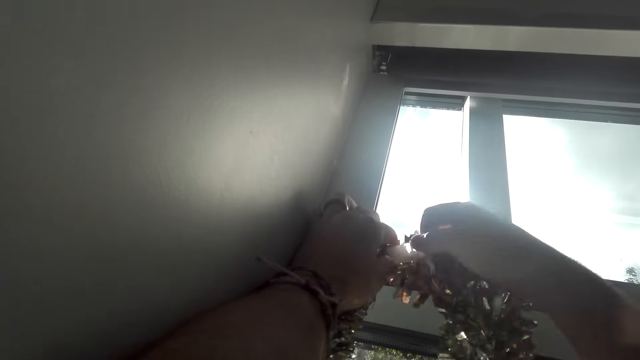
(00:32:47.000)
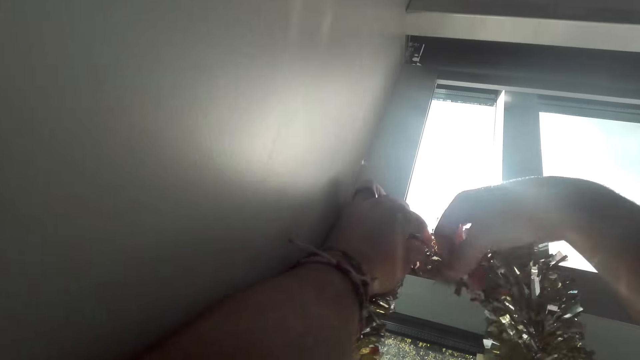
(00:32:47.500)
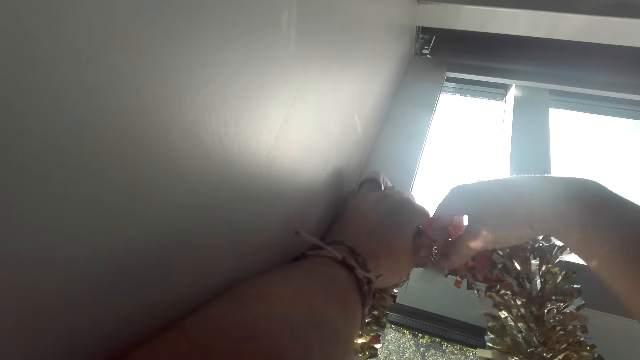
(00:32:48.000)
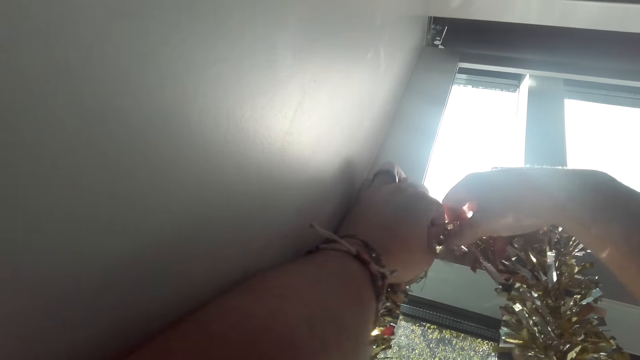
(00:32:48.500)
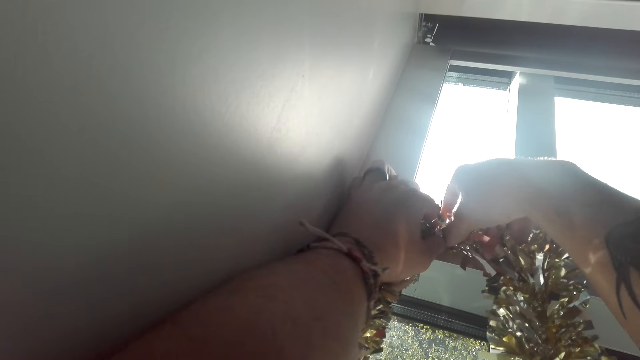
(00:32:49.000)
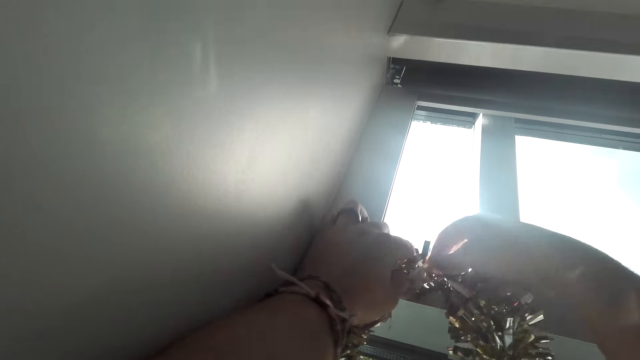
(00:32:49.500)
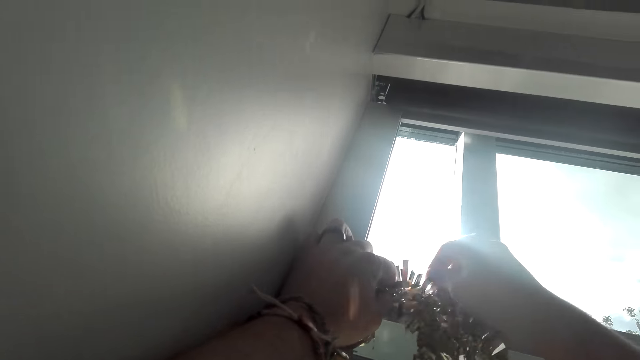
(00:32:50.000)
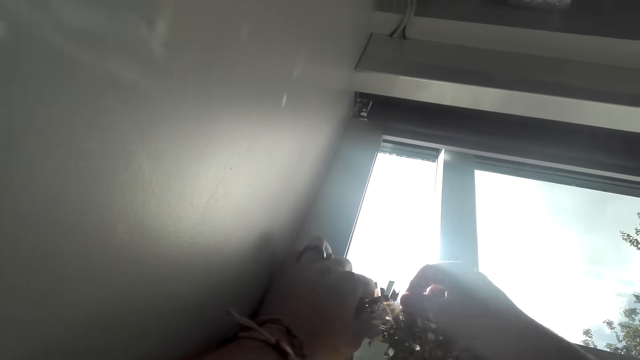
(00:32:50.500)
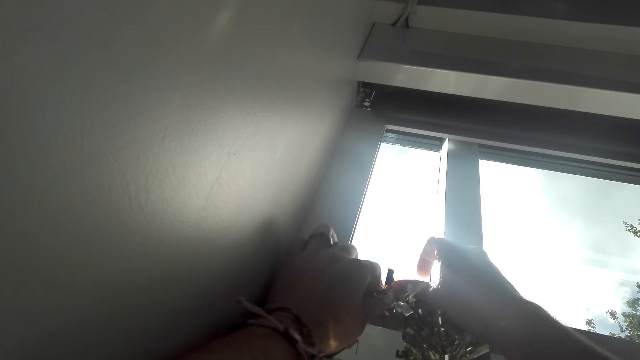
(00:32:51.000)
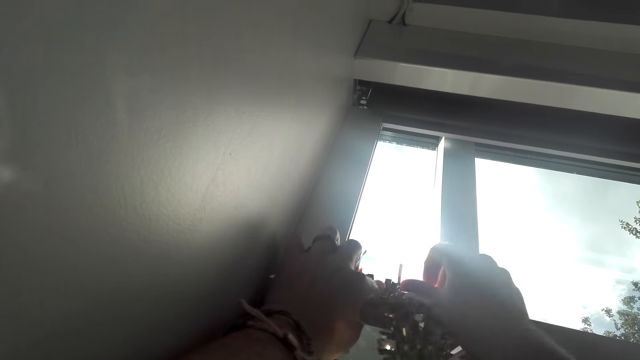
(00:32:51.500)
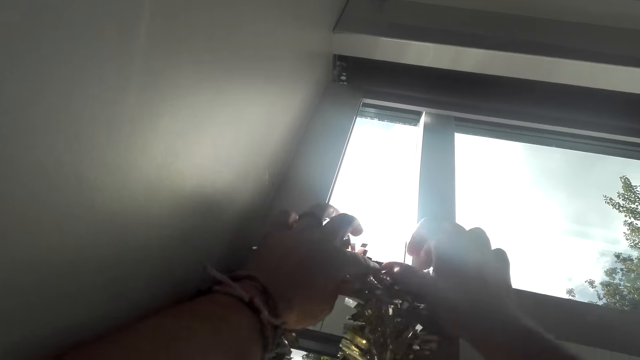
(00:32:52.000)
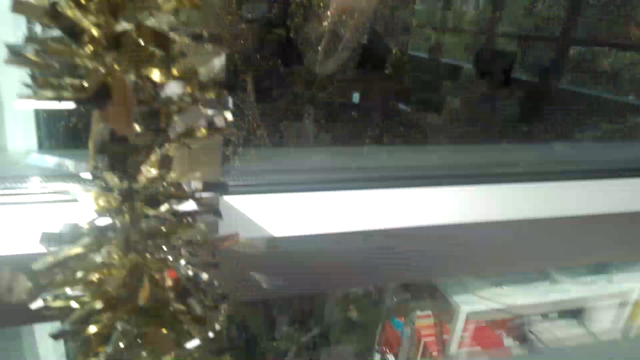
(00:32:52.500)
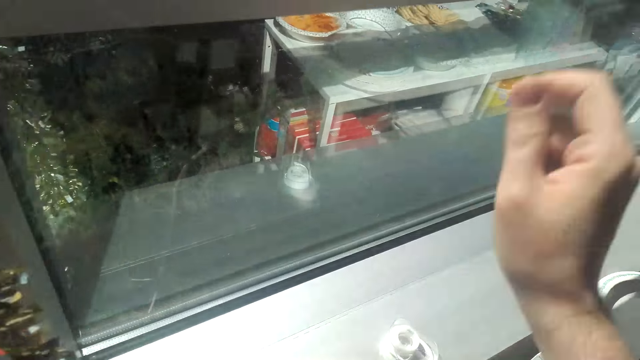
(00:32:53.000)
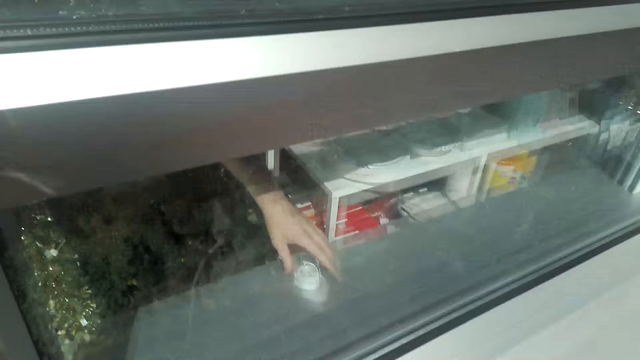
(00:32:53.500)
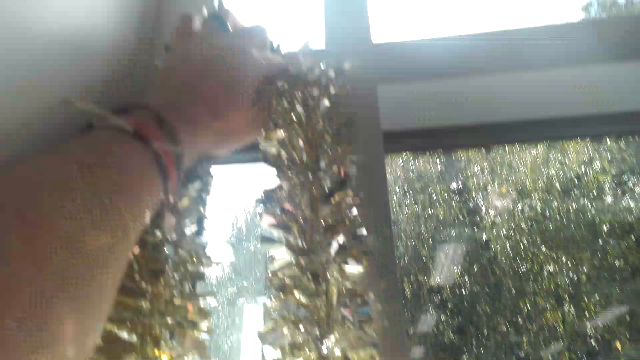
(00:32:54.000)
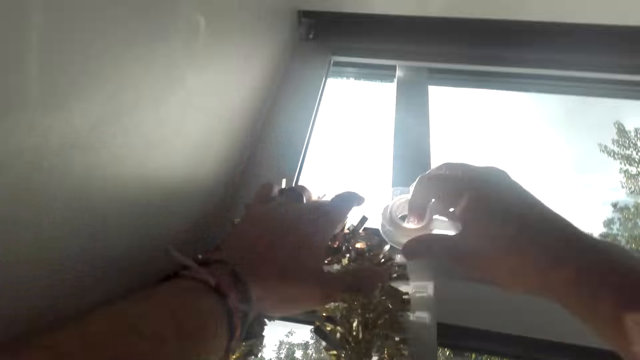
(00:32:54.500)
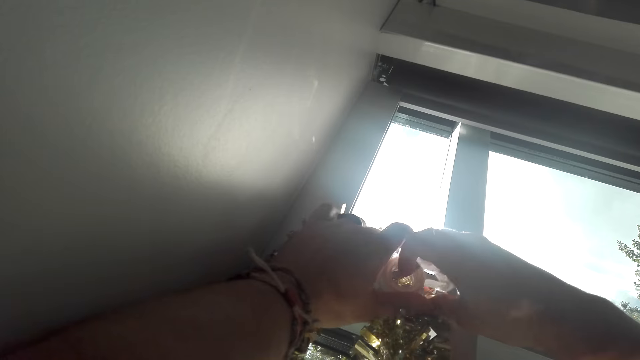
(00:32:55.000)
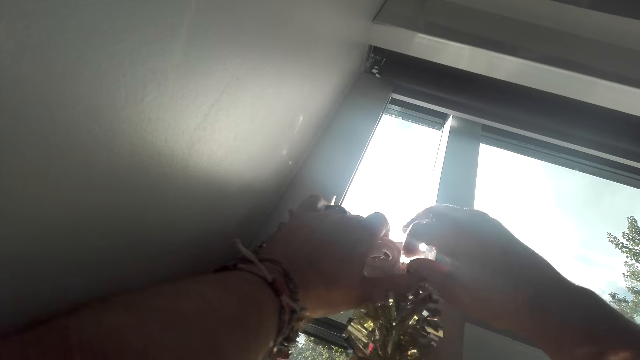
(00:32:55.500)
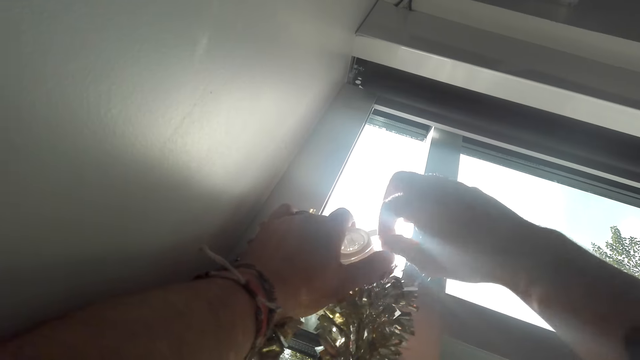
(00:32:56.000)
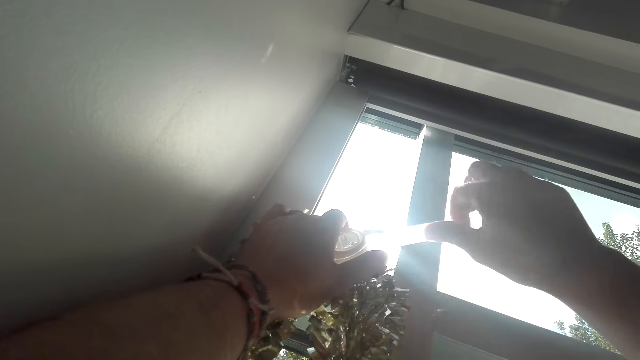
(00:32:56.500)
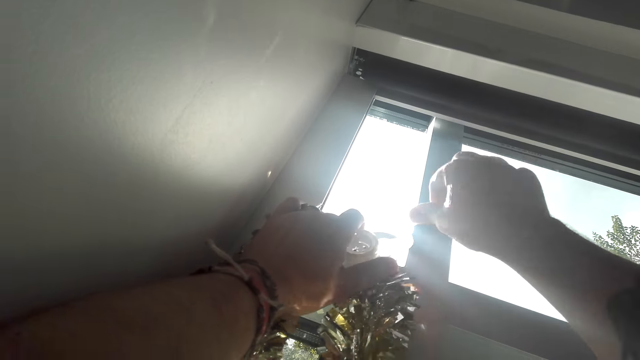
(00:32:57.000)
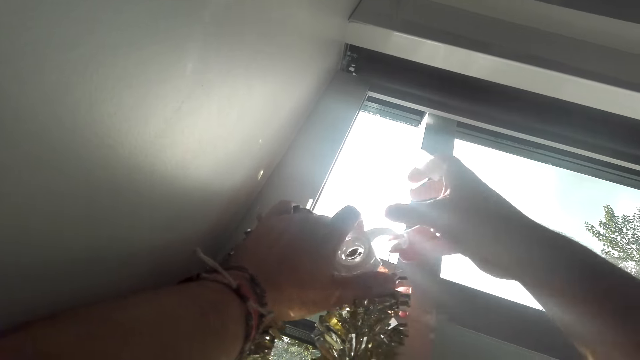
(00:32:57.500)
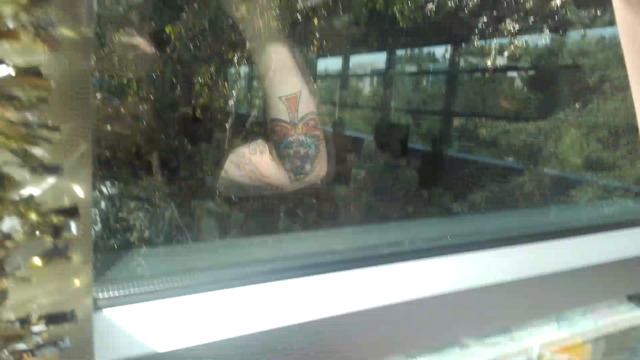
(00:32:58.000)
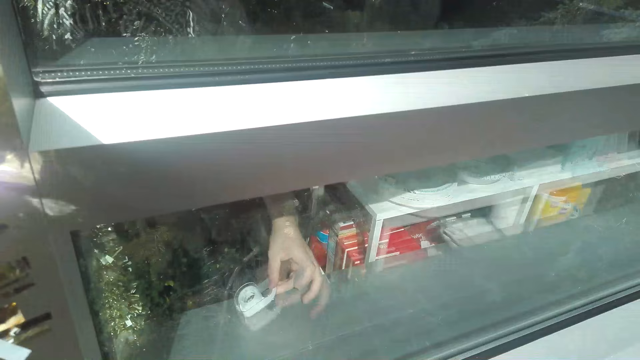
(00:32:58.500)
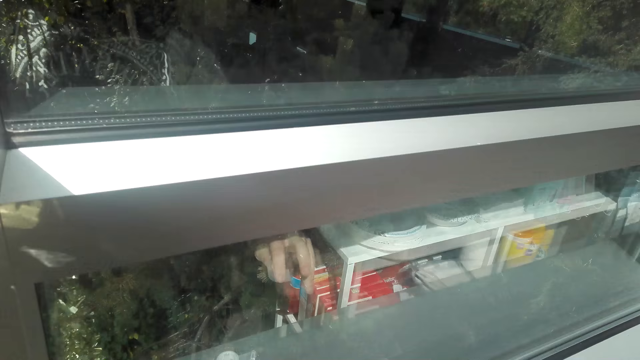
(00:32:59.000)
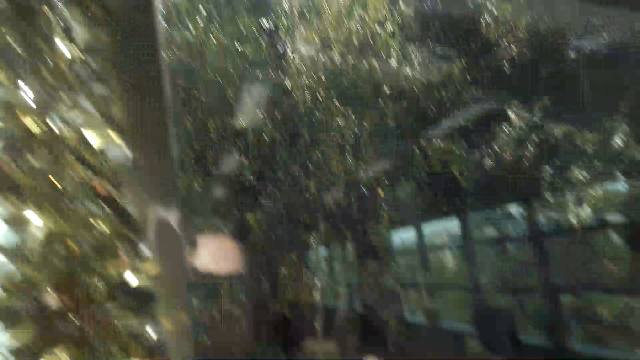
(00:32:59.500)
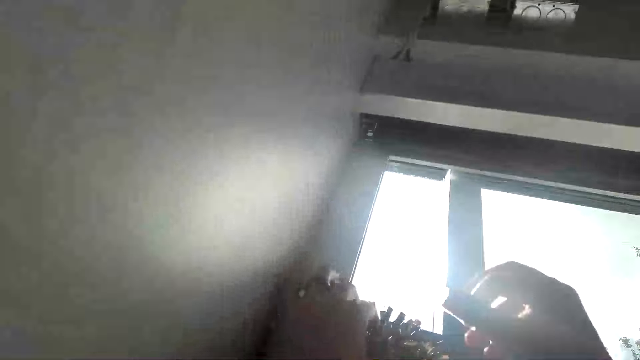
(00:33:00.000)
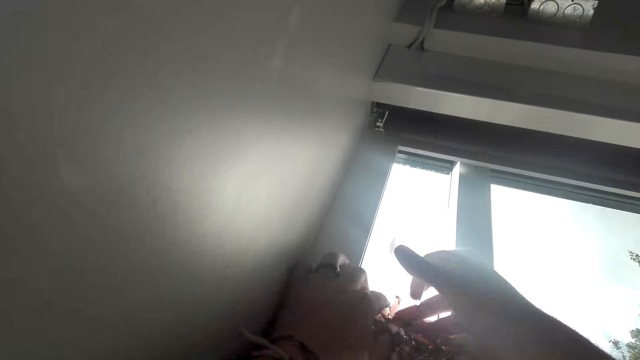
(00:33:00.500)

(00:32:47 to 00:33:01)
The camera wearer places tape on the decoration. They put the hand down. They pick the tape from the top of the wall. They hang the decorative ribbon on the window. They hold the tape with both hands. They cut the tape with both hands. They walk around the room. They place the tape on the top of the wall.

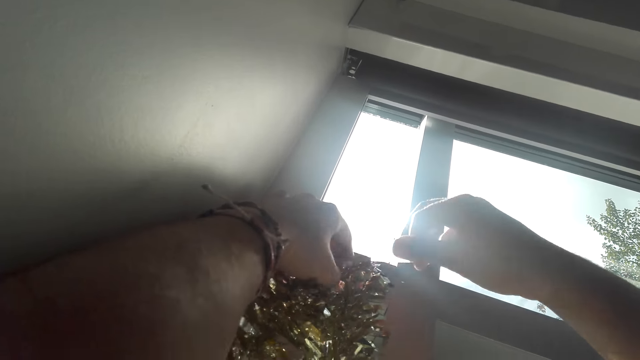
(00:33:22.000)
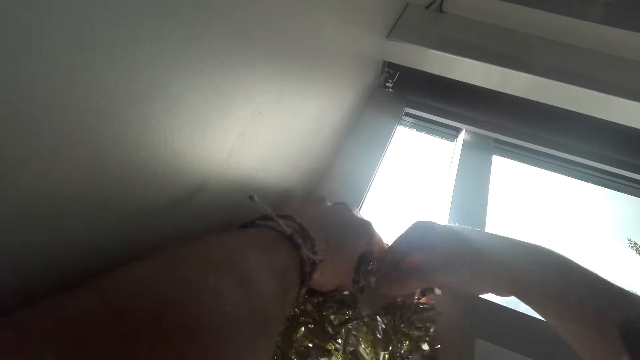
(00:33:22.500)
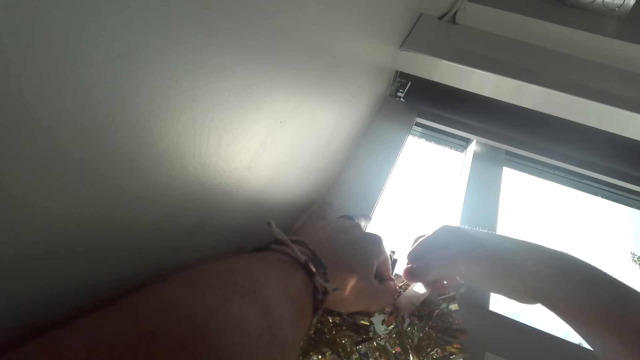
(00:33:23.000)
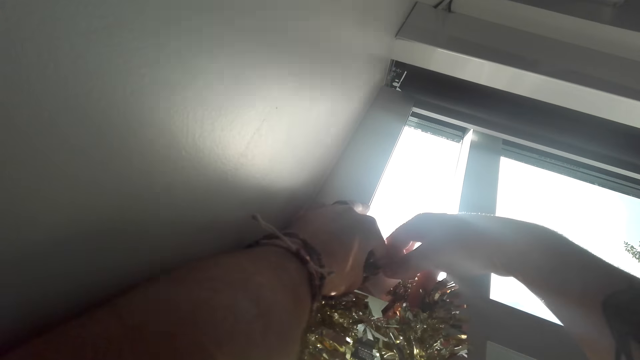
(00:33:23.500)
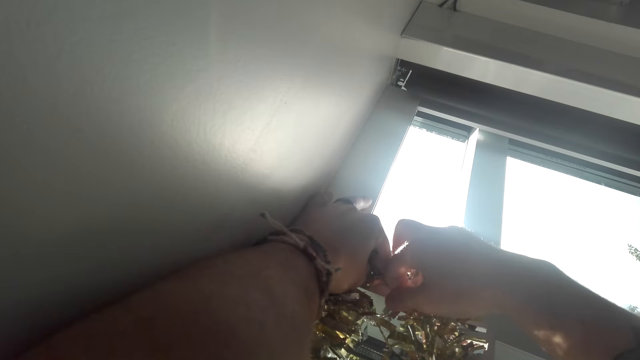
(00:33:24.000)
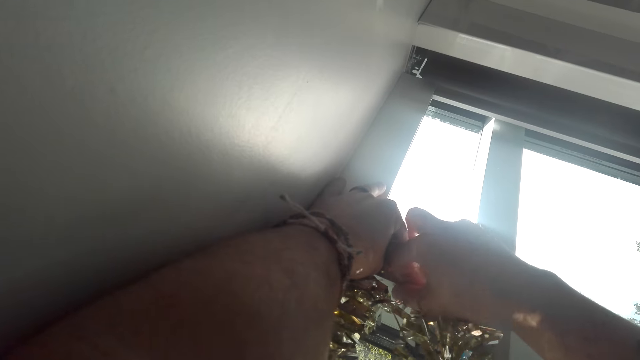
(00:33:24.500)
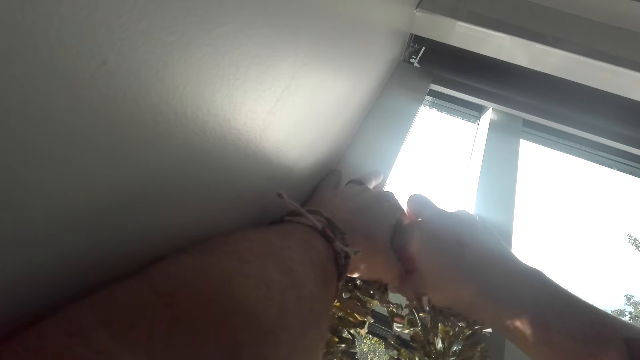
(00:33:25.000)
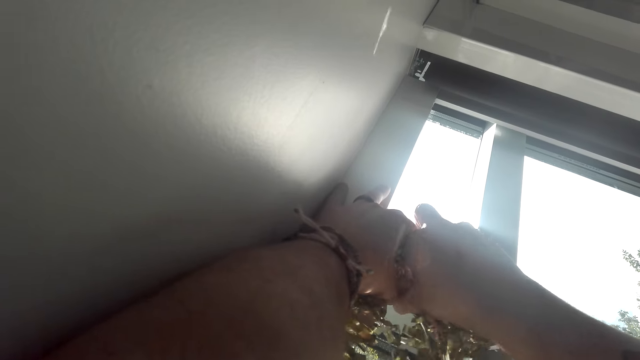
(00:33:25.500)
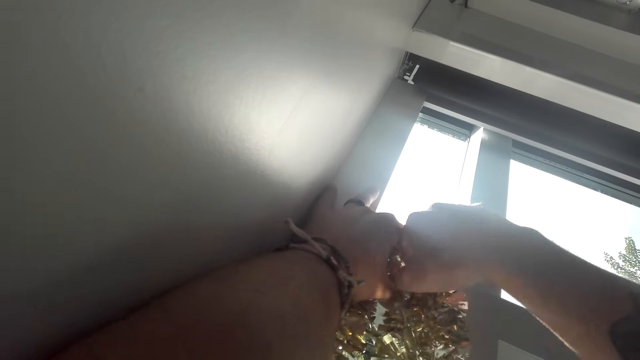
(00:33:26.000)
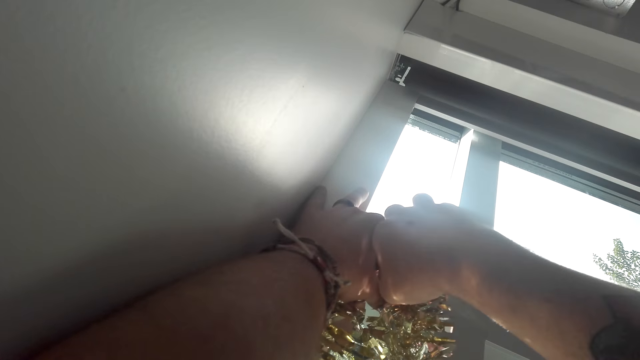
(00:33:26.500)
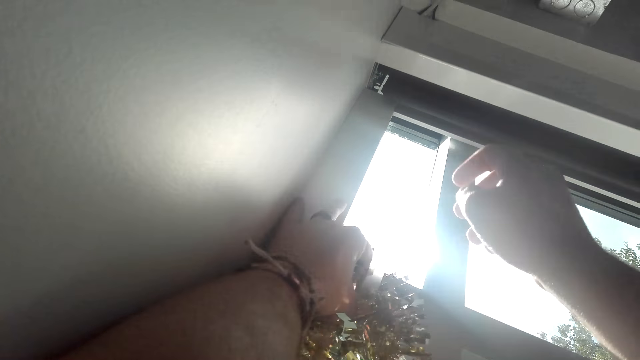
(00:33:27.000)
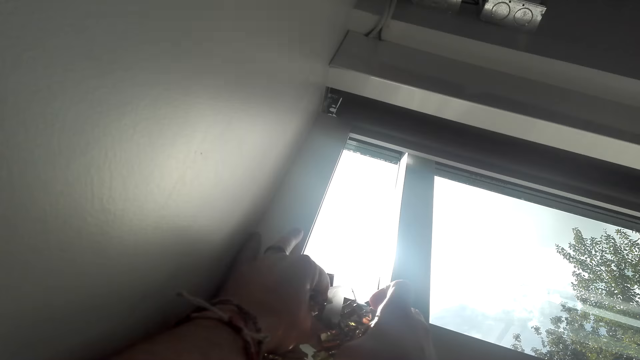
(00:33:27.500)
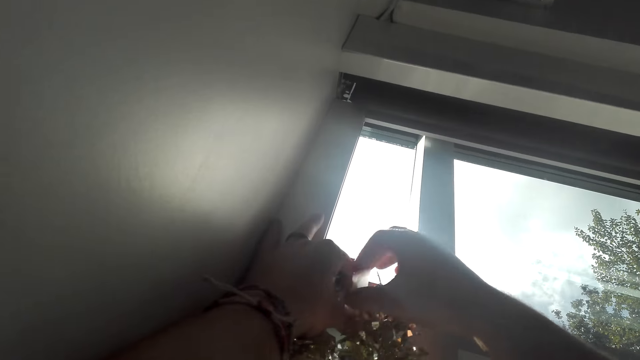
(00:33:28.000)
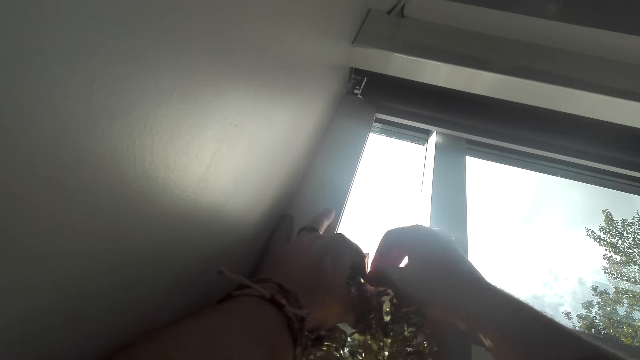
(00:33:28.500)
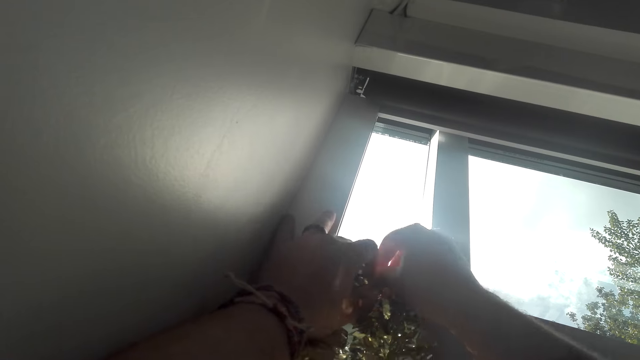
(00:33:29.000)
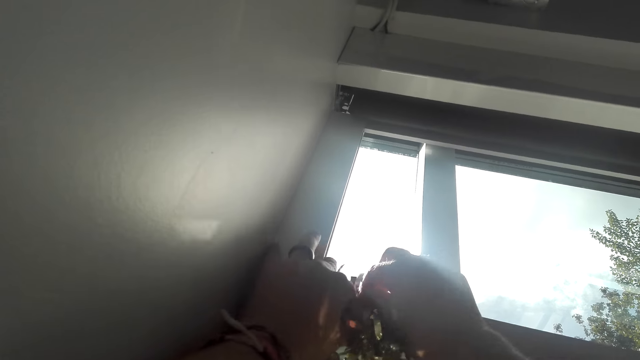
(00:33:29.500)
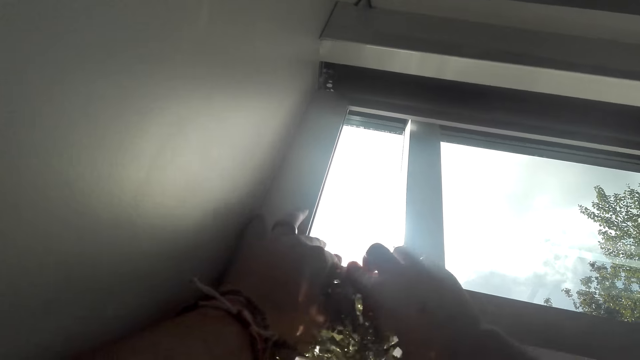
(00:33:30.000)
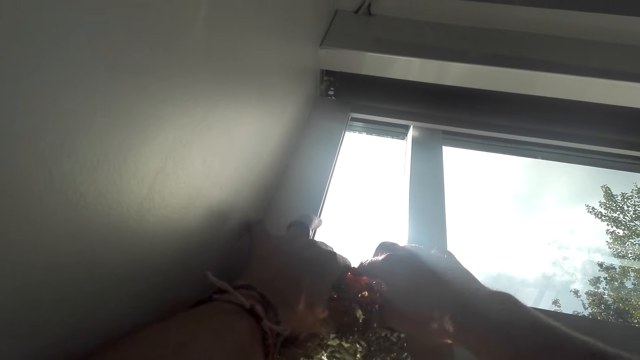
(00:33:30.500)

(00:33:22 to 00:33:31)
The camera wearer places tape on the top of the wall.
